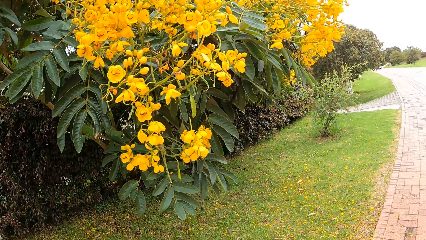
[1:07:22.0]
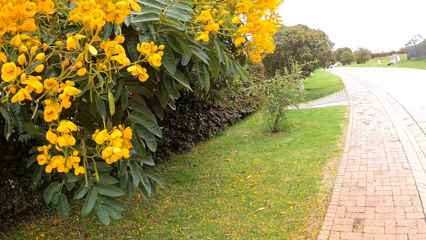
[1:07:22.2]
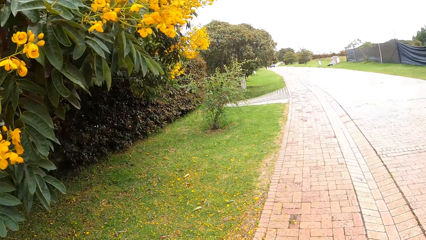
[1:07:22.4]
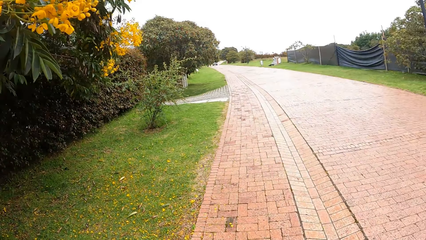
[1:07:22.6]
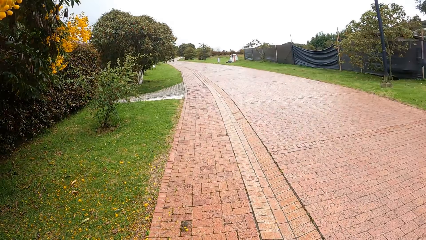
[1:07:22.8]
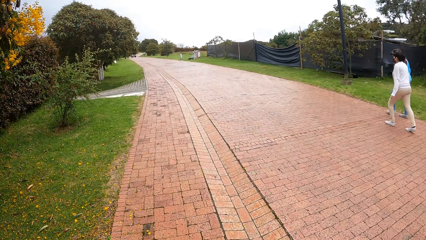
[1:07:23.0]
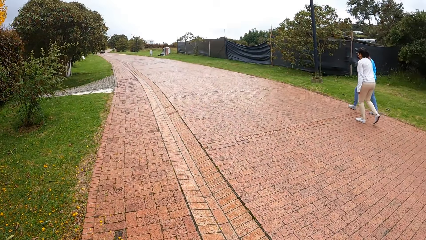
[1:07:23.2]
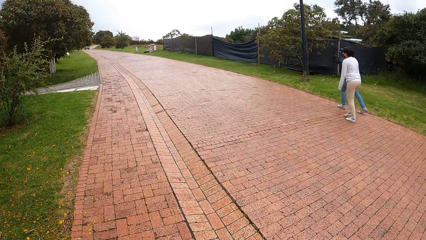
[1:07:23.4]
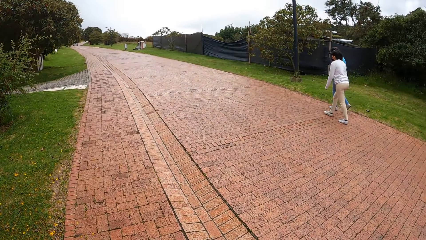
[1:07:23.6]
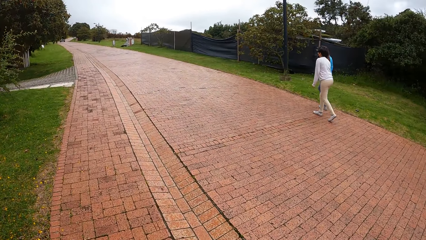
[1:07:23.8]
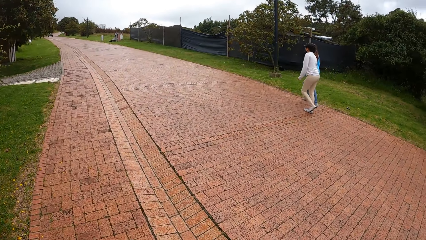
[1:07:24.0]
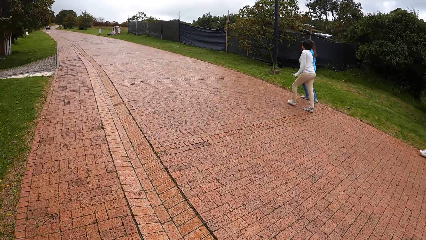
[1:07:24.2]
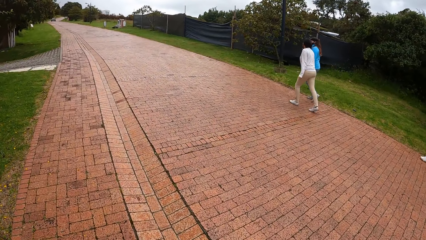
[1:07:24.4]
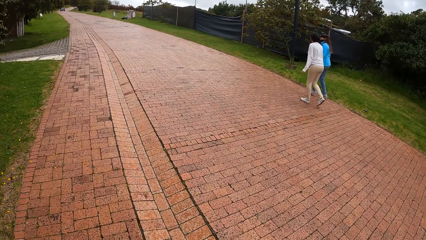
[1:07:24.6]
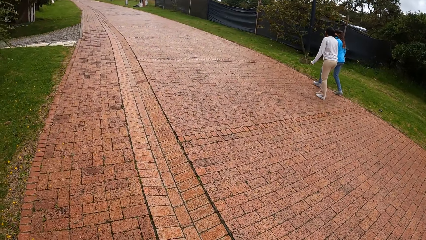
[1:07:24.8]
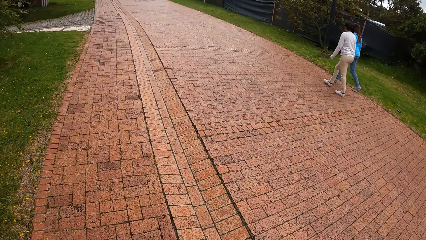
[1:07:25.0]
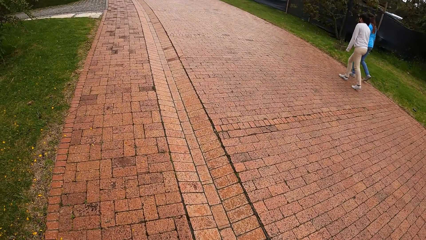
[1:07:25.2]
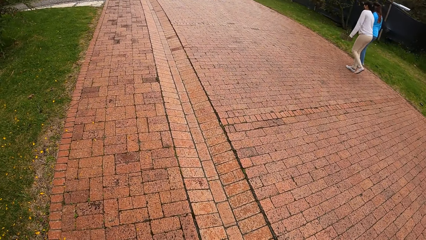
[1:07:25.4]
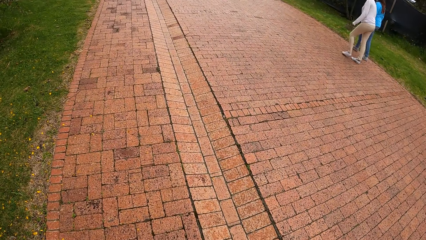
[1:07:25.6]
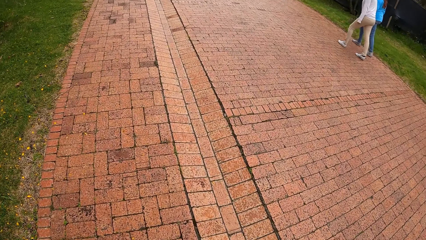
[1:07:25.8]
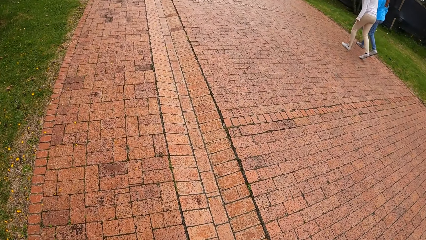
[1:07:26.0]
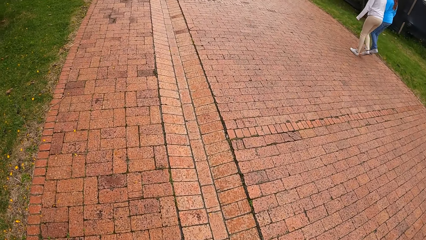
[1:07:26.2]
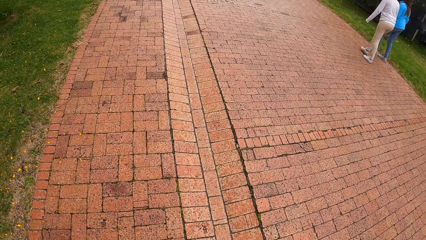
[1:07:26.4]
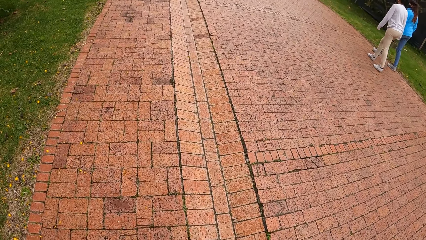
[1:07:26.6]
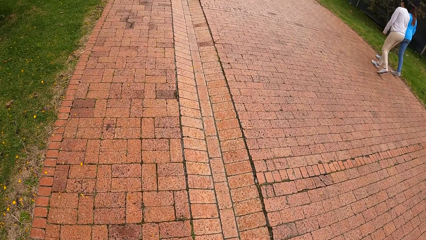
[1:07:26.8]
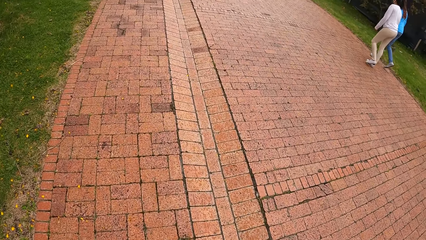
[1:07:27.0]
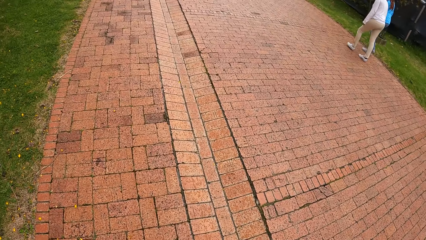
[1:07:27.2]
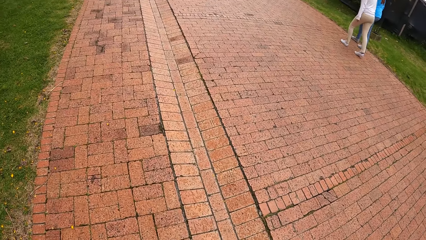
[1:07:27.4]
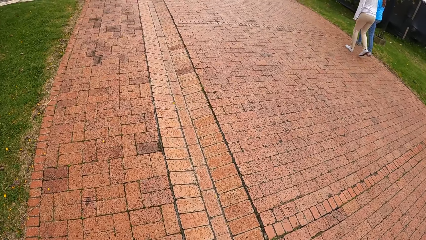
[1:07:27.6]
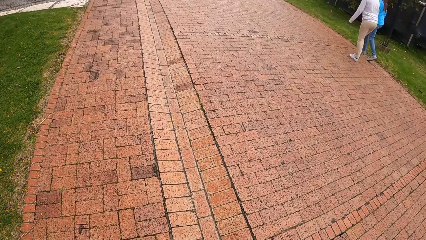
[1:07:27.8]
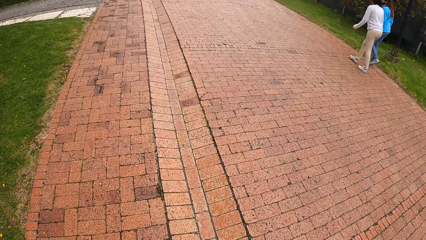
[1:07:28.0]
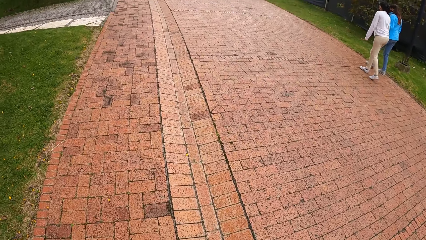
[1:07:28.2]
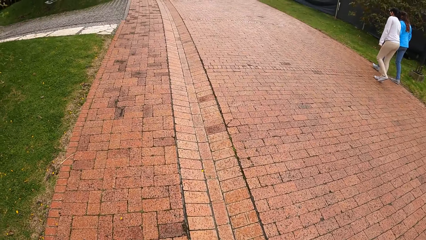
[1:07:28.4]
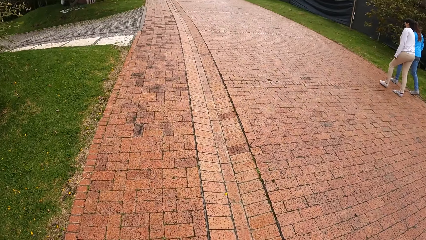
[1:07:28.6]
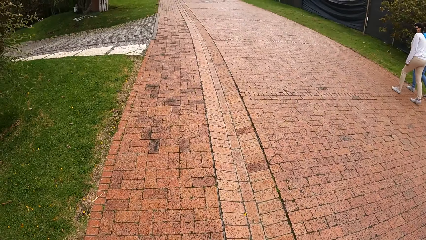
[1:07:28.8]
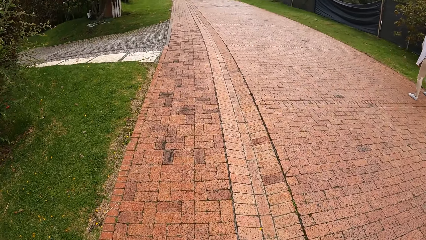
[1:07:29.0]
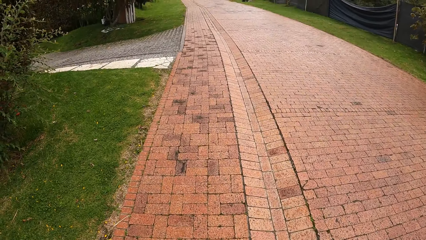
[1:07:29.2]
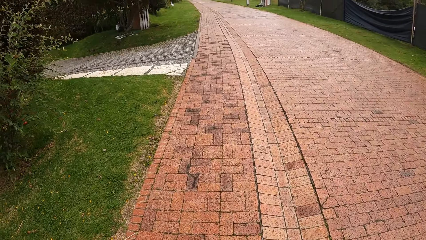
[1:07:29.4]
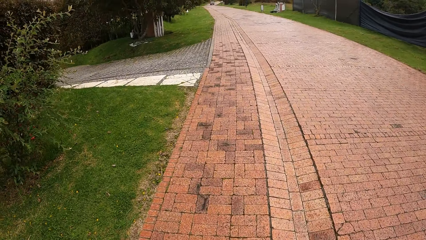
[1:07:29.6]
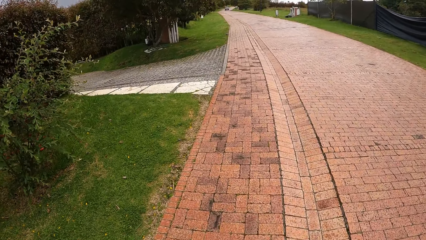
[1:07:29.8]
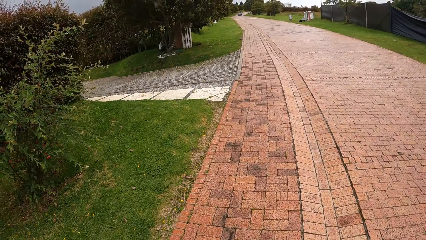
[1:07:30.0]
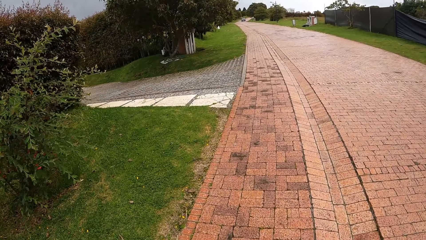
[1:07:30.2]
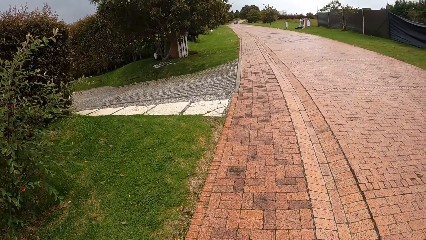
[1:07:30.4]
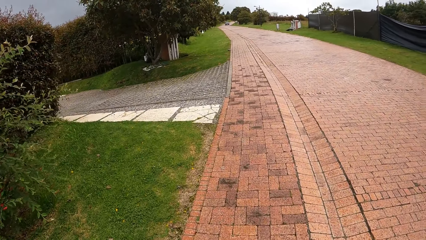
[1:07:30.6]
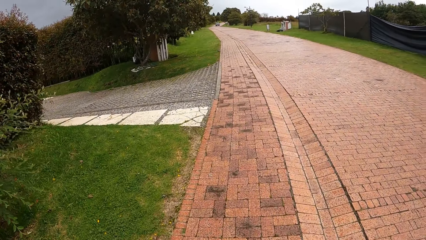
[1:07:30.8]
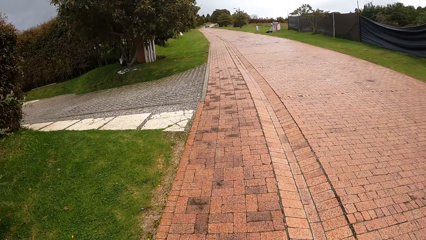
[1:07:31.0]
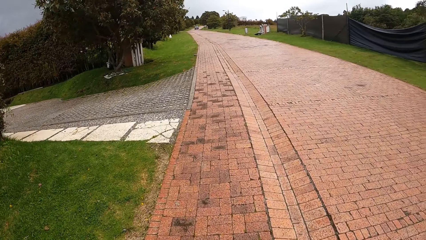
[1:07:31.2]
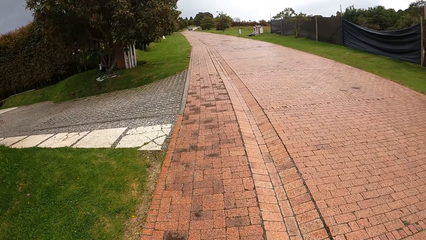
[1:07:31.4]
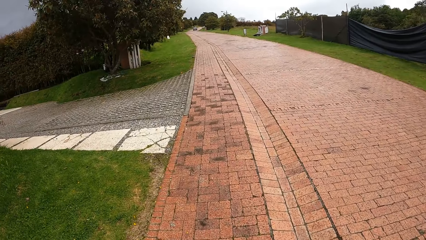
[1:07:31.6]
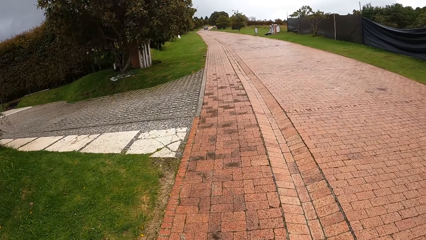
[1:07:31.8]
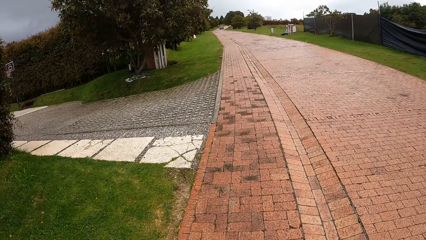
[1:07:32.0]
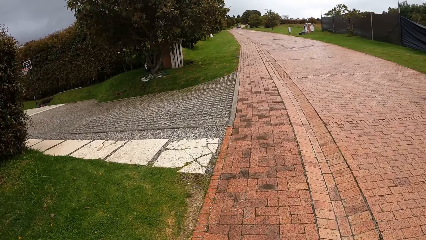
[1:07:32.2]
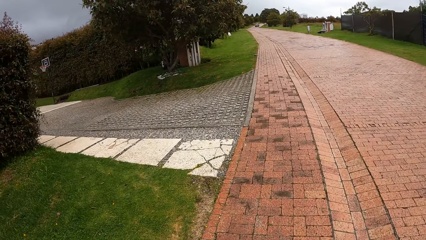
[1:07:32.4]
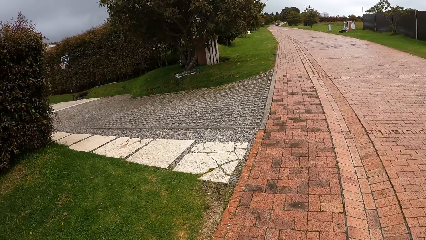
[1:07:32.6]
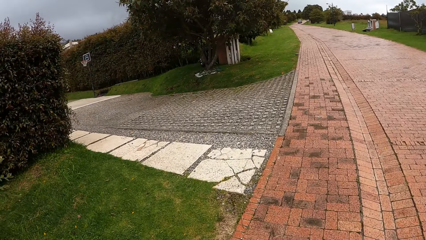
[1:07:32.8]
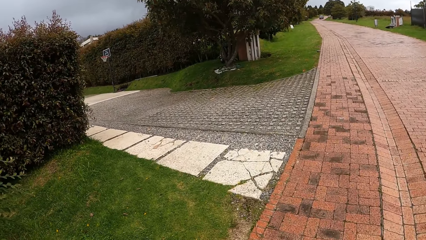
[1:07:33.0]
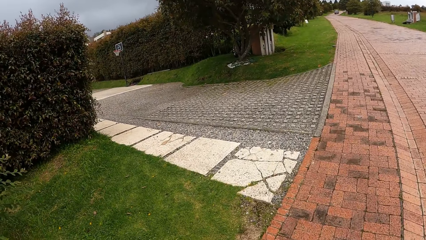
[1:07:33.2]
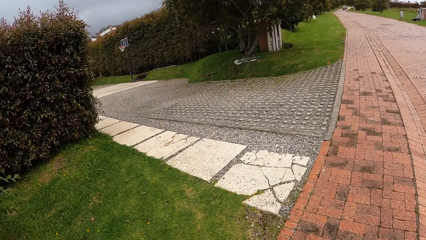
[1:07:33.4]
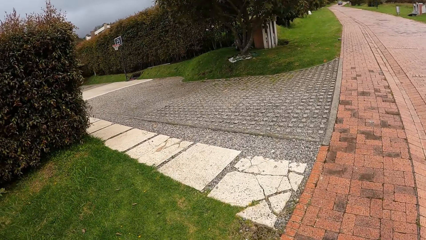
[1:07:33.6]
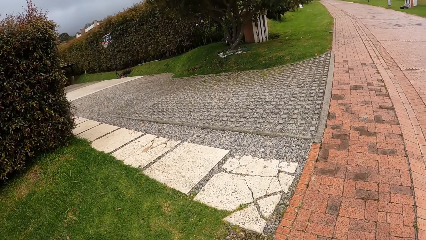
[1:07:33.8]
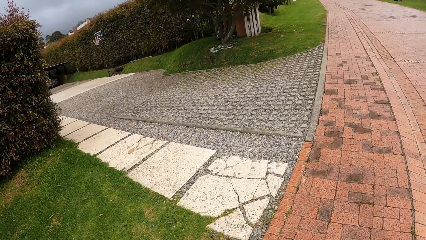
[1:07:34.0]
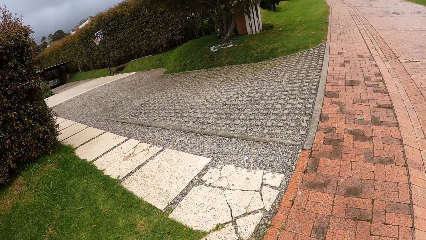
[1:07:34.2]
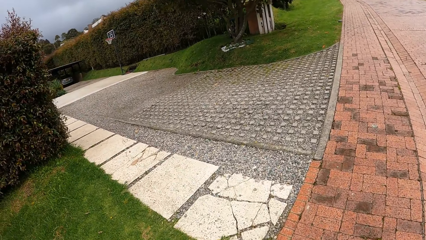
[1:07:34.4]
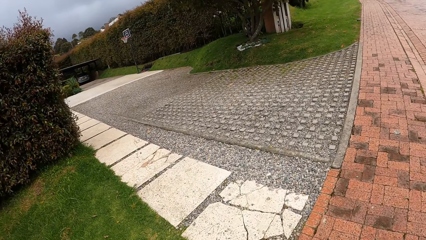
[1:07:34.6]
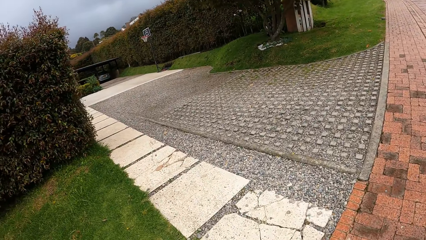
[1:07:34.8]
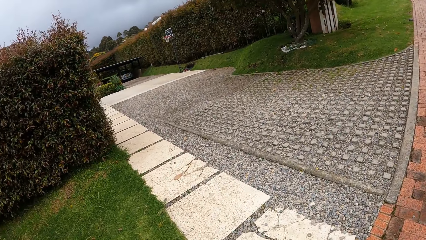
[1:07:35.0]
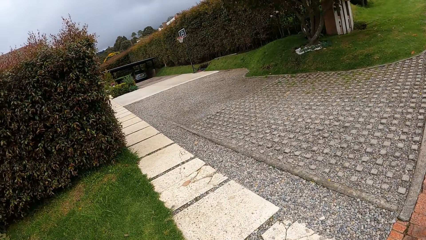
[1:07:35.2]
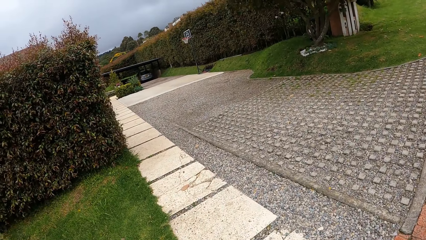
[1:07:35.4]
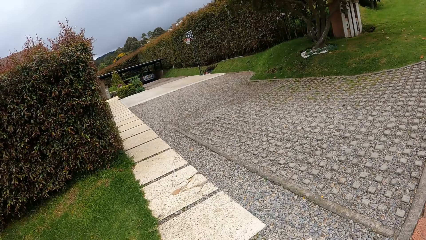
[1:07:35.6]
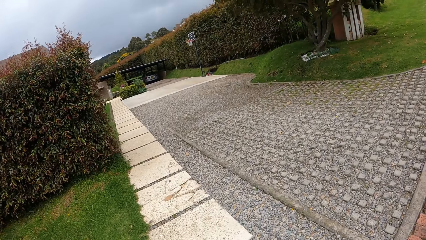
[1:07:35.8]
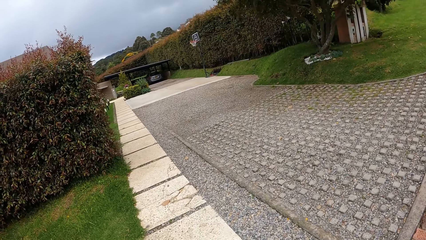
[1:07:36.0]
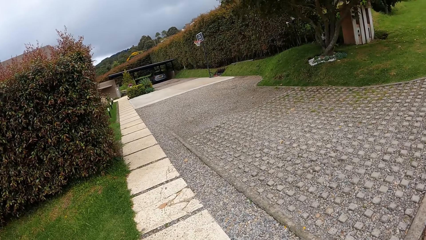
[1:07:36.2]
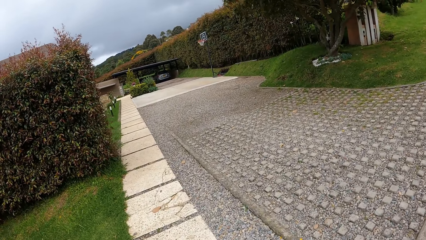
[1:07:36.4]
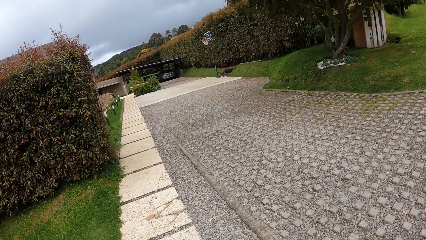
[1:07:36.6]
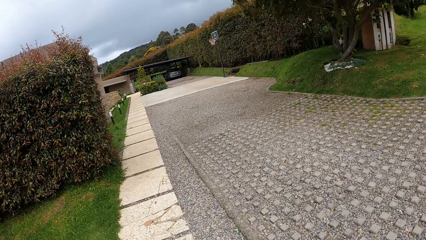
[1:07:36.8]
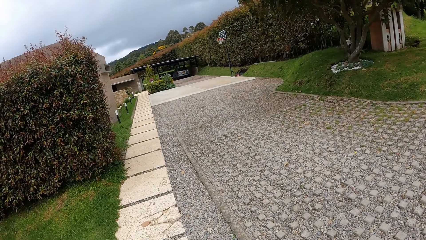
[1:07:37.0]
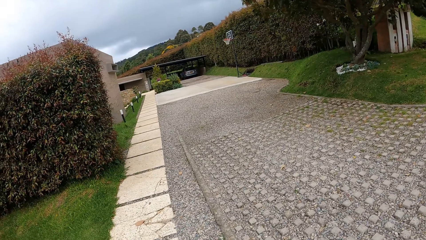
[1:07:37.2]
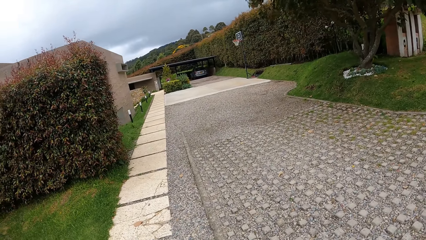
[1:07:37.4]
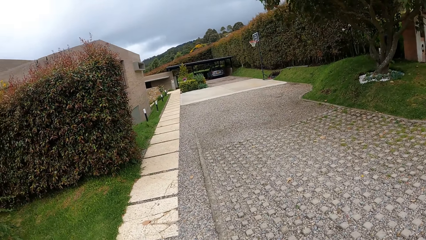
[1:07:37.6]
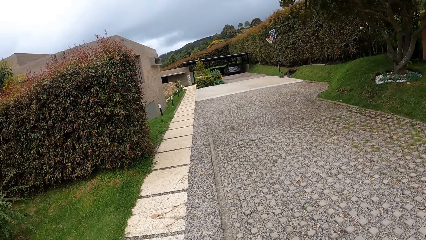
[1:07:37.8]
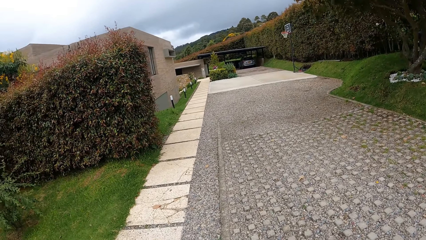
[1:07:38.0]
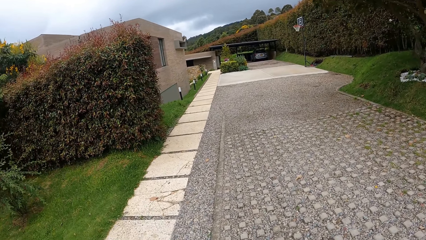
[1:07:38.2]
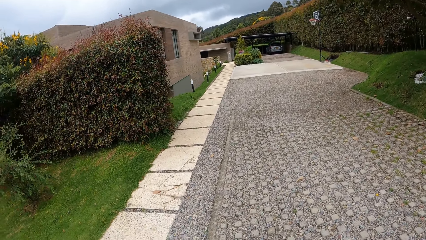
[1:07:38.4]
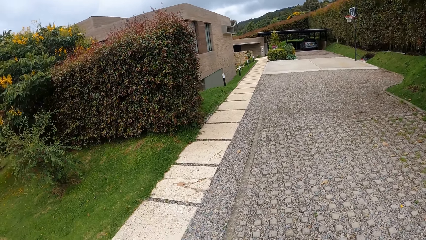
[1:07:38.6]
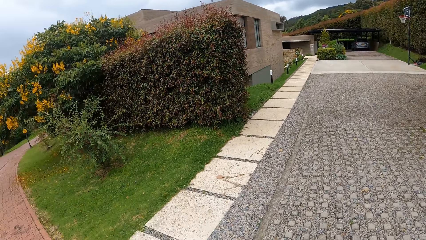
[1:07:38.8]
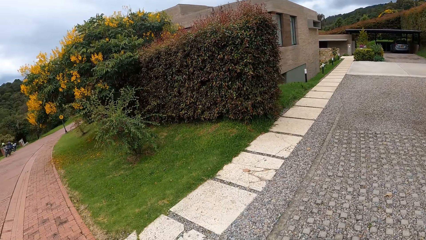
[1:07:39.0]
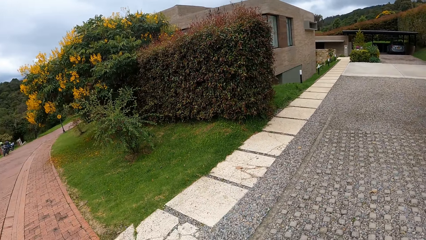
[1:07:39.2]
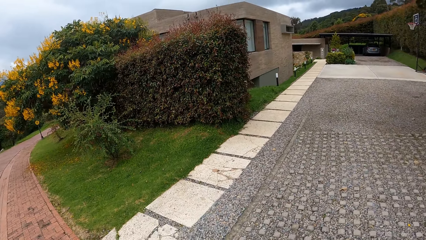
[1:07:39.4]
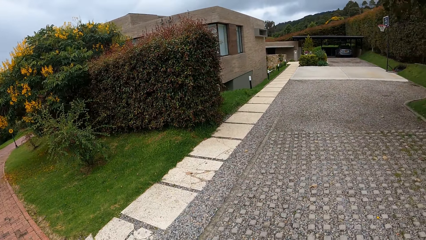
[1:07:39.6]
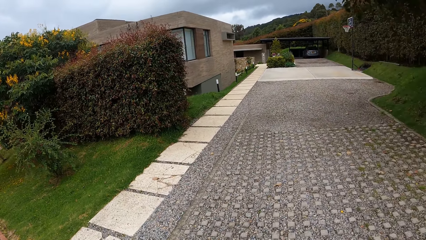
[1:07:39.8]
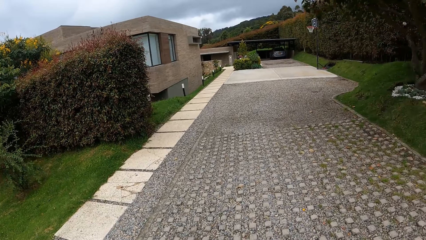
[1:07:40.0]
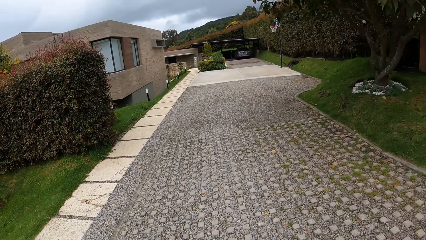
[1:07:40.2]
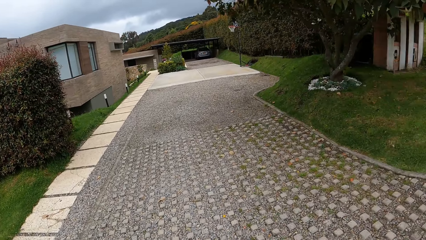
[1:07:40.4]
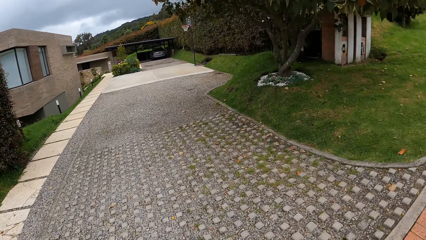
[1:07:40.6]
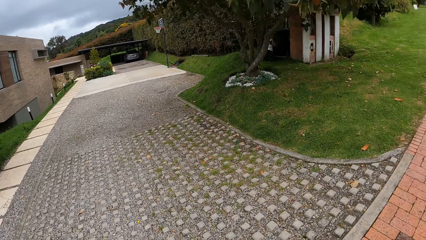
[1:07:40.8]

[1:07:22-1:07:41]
The camera wearer walks with a woman, another woman, and a third woman on the road. They look around the environment. They look at the house.
